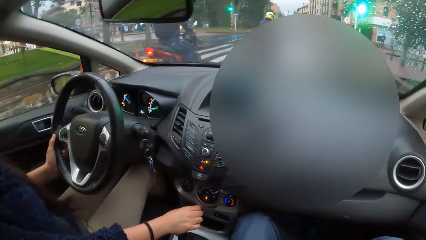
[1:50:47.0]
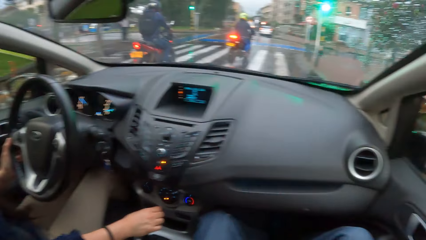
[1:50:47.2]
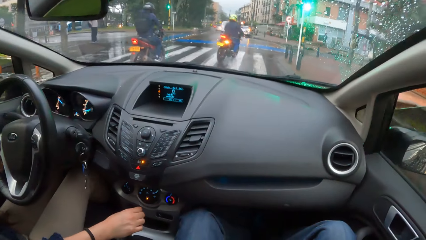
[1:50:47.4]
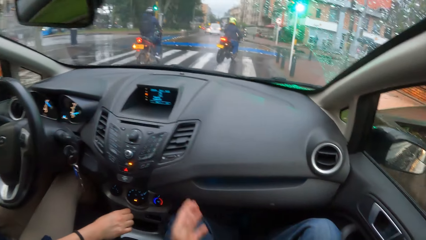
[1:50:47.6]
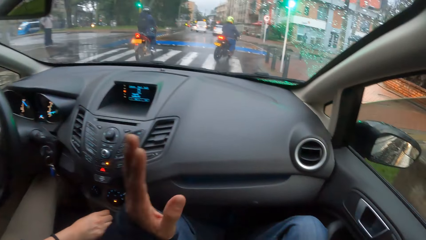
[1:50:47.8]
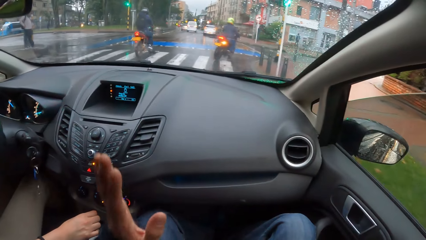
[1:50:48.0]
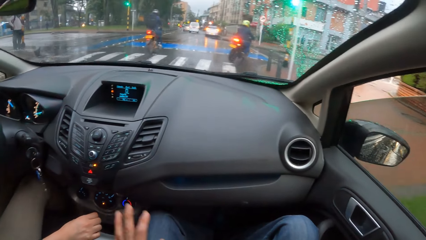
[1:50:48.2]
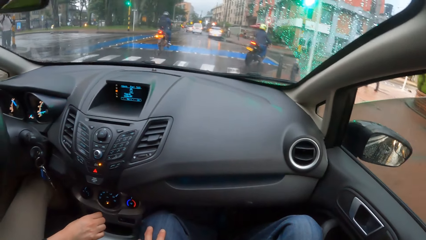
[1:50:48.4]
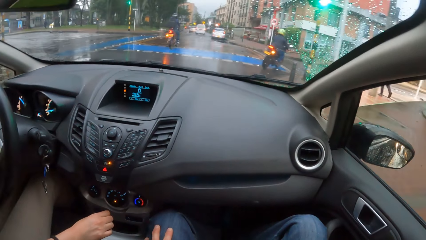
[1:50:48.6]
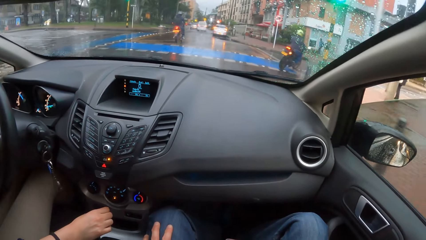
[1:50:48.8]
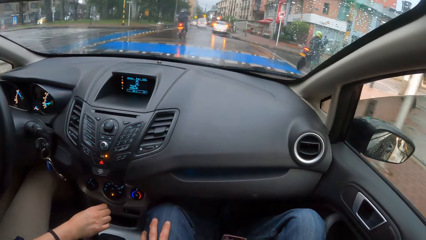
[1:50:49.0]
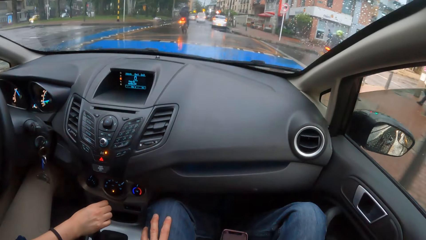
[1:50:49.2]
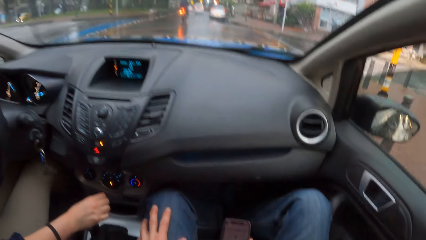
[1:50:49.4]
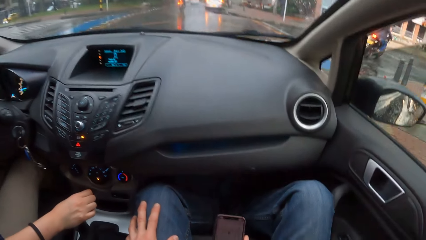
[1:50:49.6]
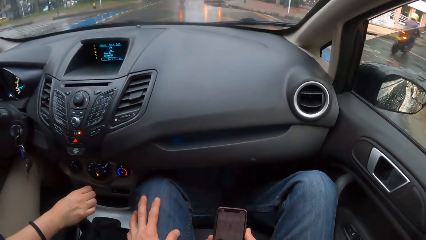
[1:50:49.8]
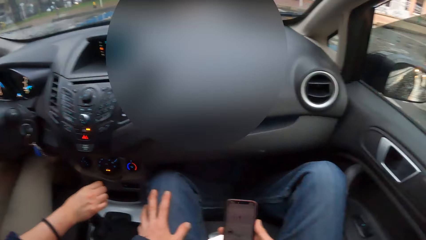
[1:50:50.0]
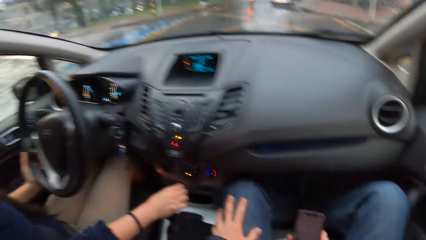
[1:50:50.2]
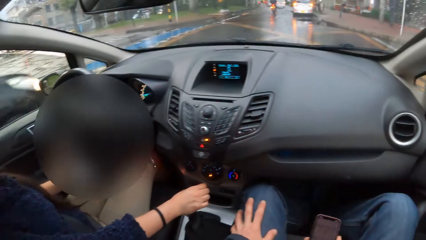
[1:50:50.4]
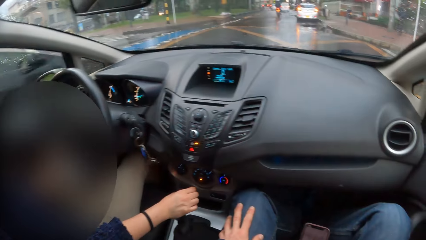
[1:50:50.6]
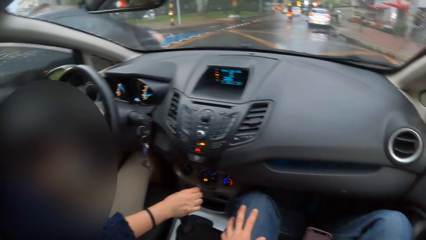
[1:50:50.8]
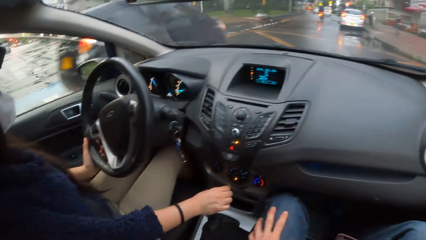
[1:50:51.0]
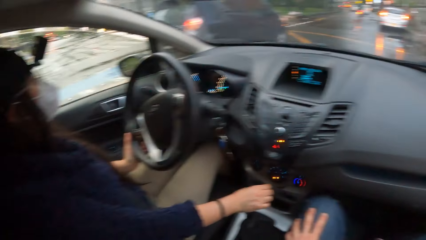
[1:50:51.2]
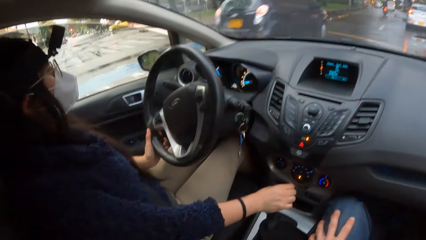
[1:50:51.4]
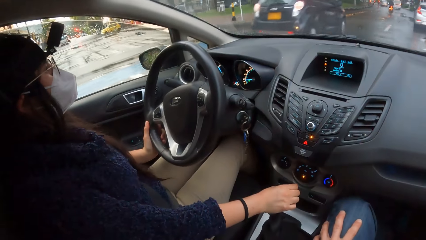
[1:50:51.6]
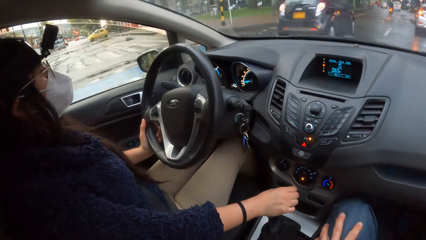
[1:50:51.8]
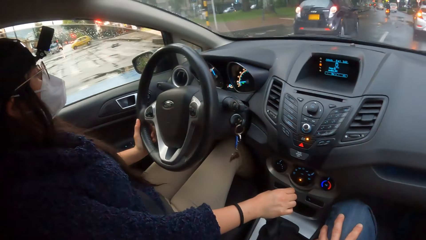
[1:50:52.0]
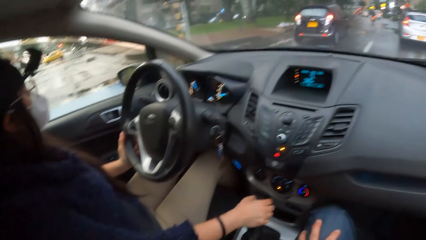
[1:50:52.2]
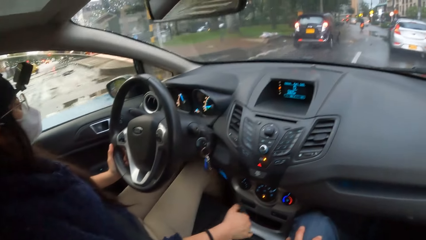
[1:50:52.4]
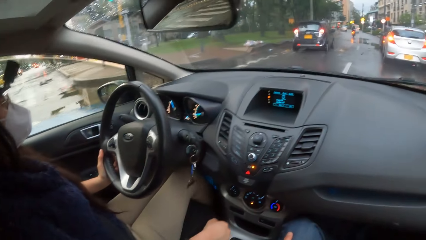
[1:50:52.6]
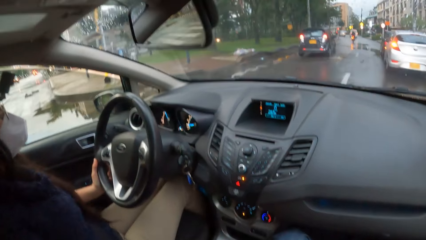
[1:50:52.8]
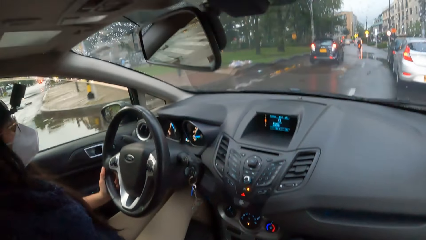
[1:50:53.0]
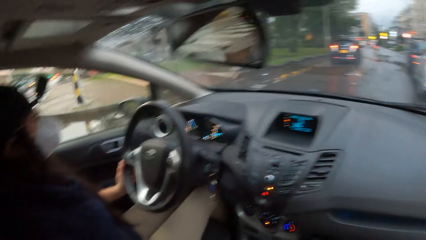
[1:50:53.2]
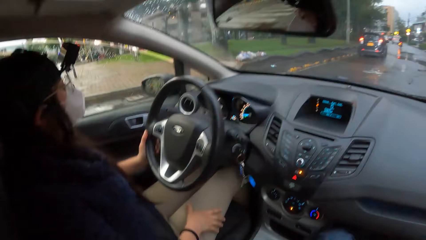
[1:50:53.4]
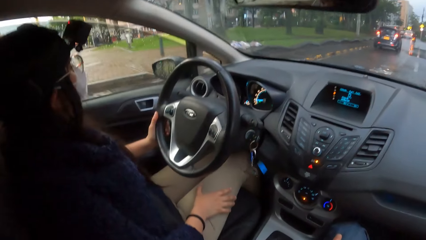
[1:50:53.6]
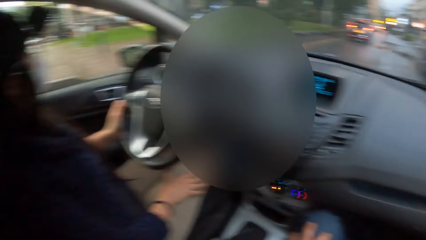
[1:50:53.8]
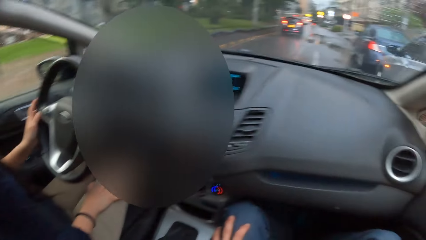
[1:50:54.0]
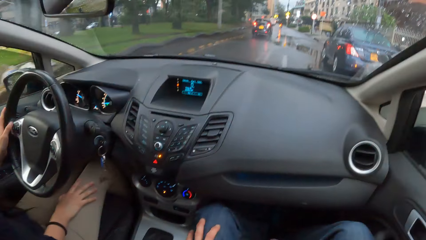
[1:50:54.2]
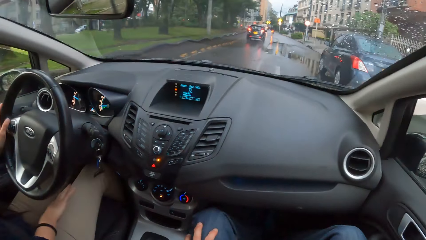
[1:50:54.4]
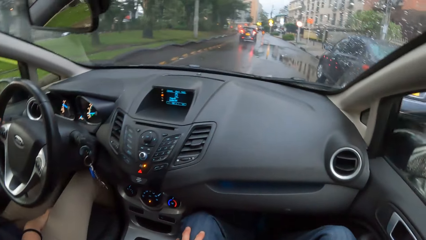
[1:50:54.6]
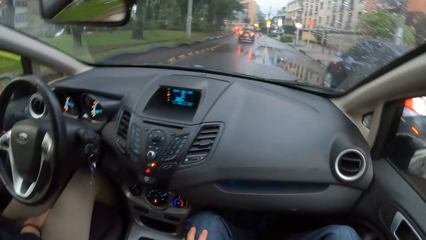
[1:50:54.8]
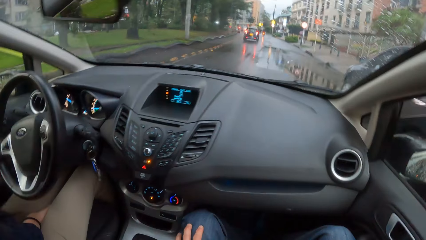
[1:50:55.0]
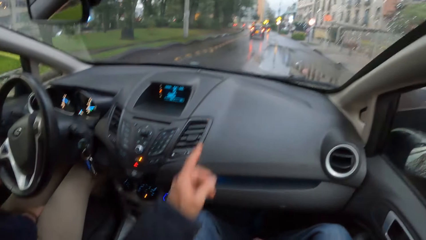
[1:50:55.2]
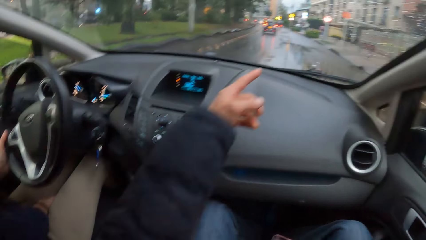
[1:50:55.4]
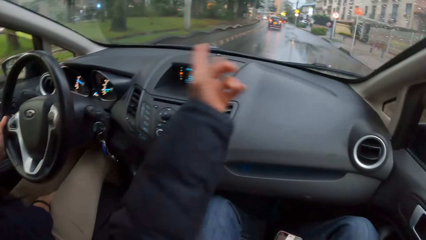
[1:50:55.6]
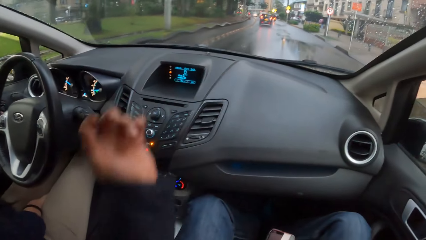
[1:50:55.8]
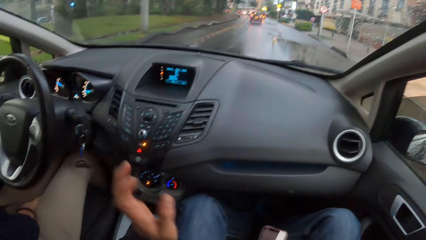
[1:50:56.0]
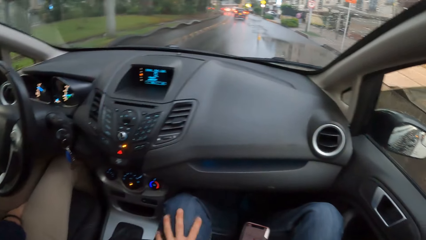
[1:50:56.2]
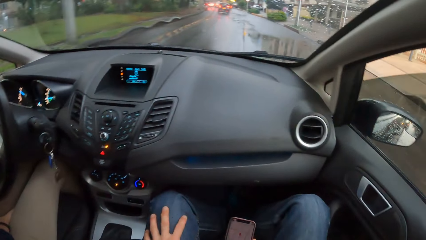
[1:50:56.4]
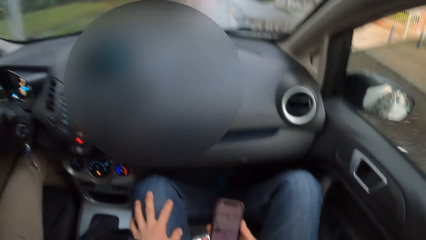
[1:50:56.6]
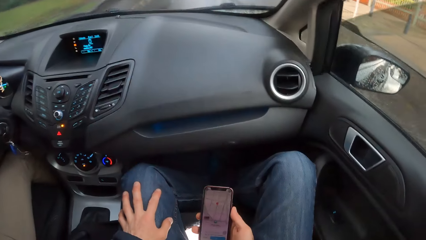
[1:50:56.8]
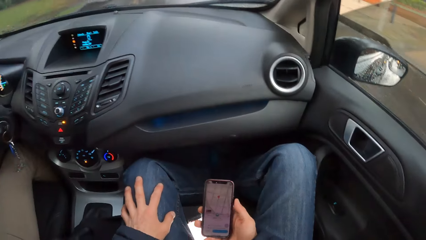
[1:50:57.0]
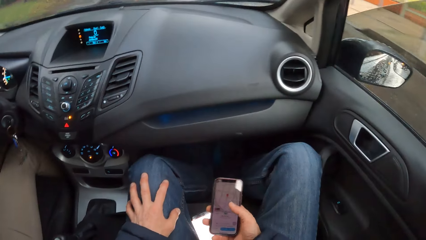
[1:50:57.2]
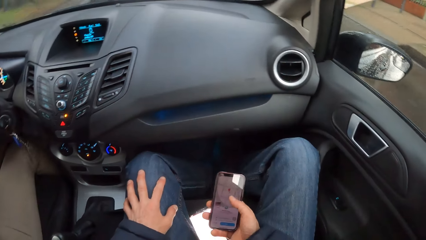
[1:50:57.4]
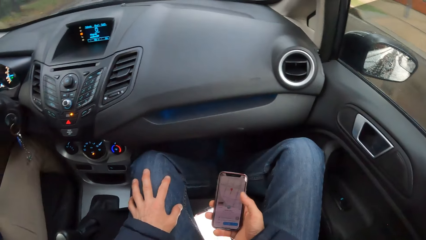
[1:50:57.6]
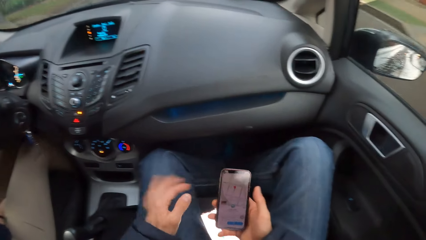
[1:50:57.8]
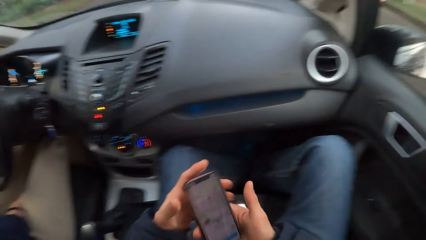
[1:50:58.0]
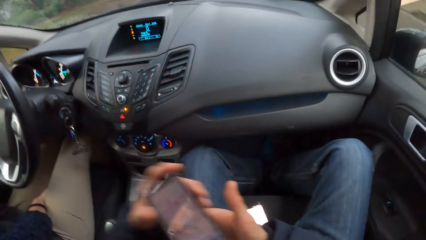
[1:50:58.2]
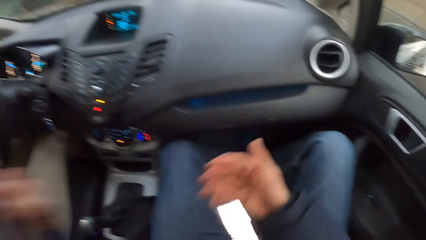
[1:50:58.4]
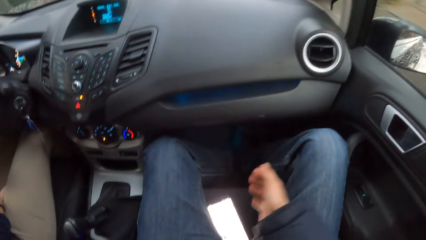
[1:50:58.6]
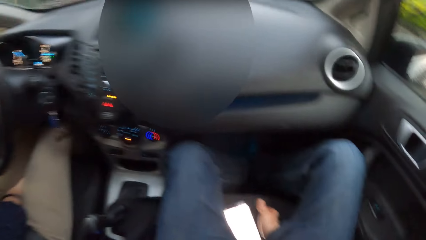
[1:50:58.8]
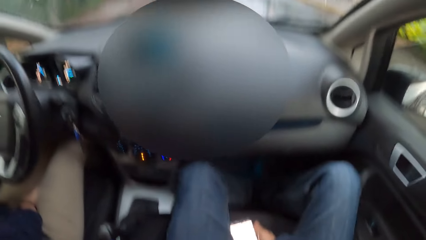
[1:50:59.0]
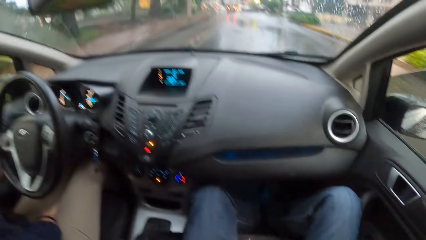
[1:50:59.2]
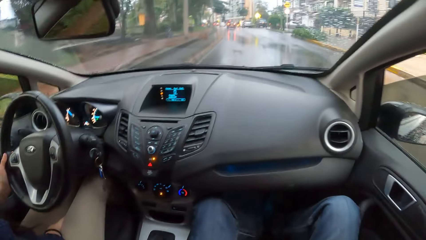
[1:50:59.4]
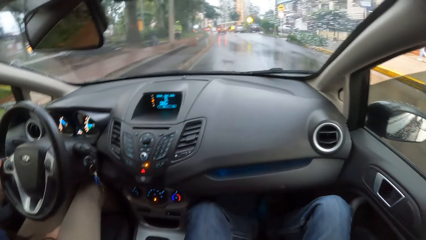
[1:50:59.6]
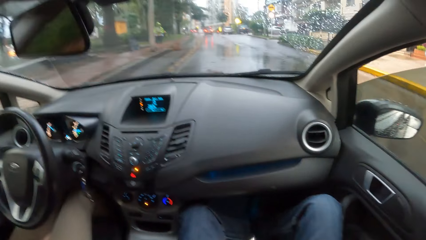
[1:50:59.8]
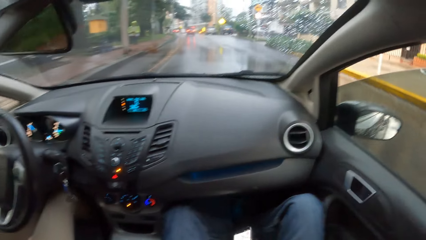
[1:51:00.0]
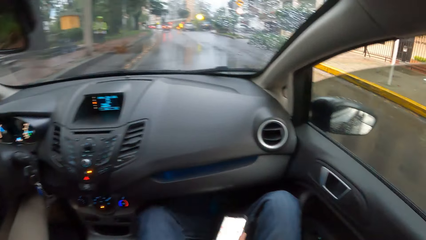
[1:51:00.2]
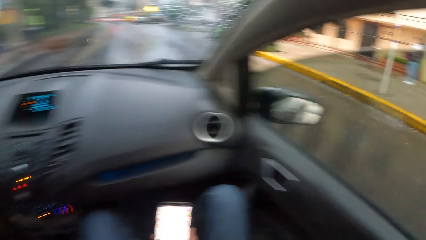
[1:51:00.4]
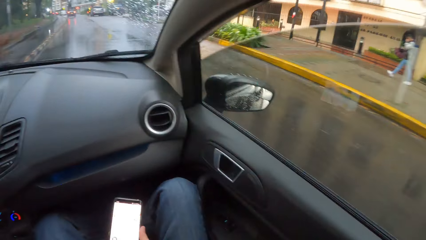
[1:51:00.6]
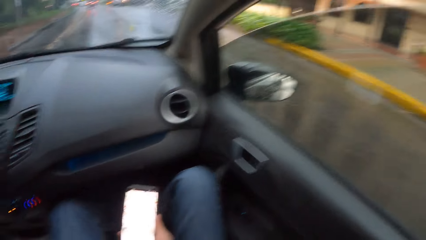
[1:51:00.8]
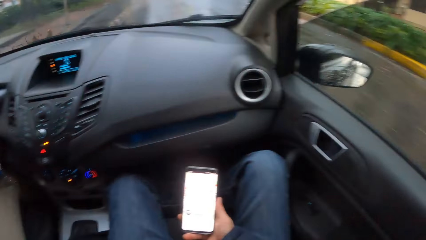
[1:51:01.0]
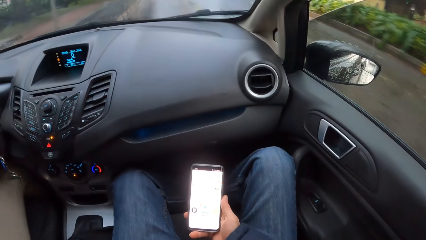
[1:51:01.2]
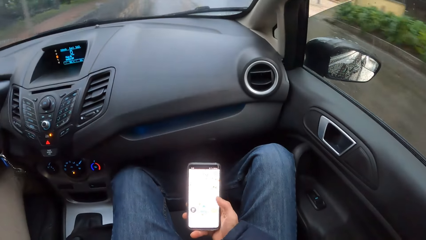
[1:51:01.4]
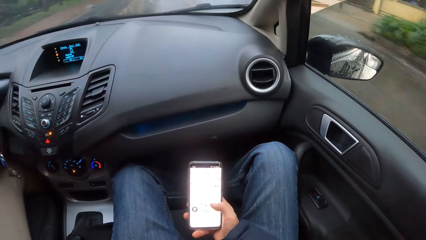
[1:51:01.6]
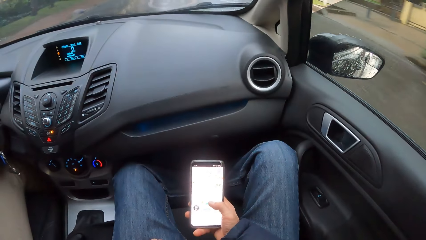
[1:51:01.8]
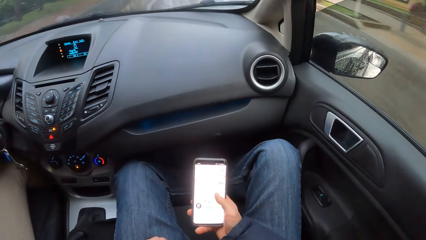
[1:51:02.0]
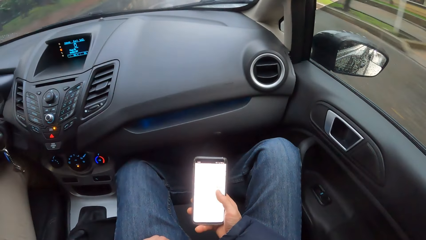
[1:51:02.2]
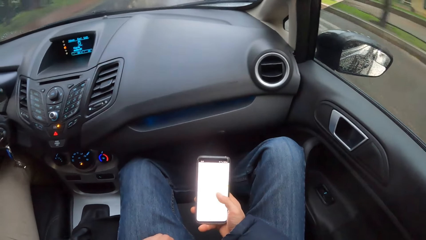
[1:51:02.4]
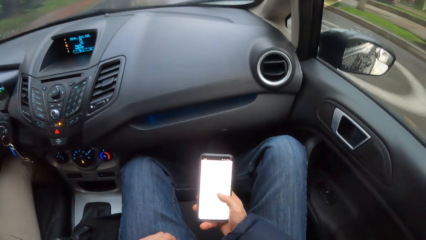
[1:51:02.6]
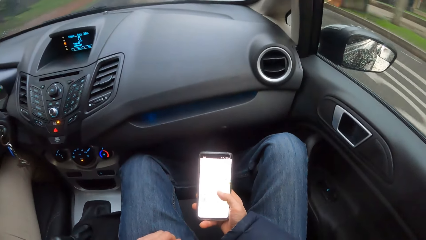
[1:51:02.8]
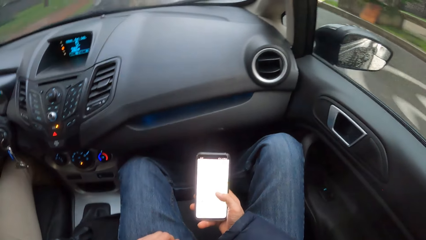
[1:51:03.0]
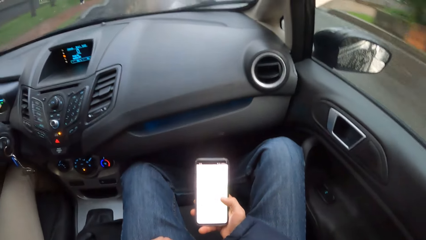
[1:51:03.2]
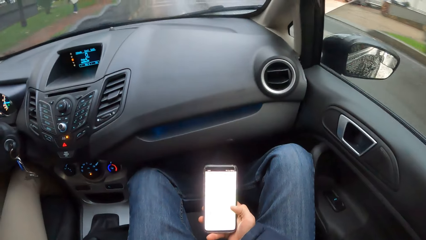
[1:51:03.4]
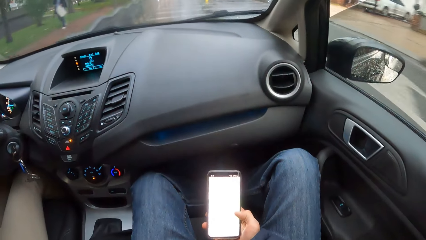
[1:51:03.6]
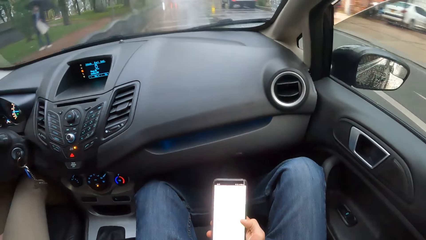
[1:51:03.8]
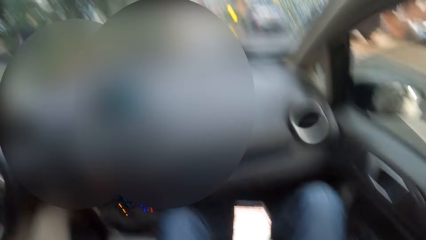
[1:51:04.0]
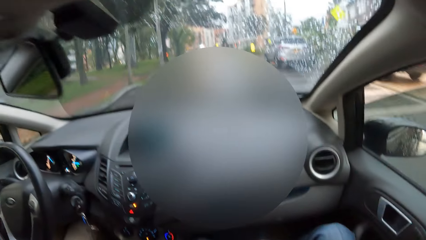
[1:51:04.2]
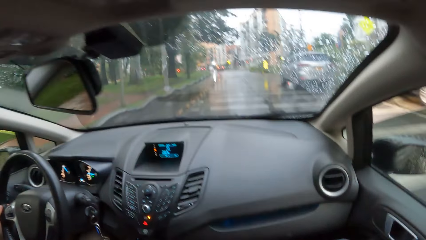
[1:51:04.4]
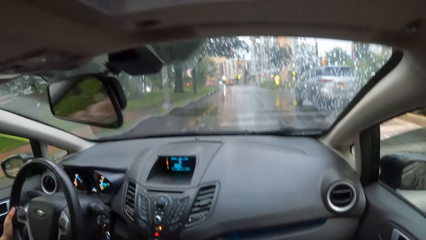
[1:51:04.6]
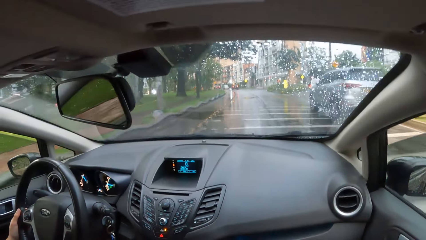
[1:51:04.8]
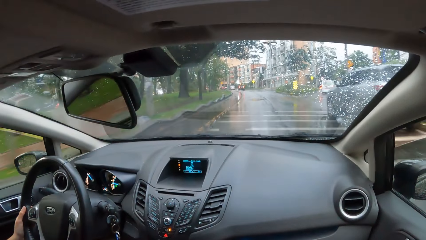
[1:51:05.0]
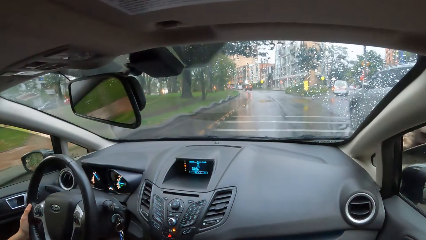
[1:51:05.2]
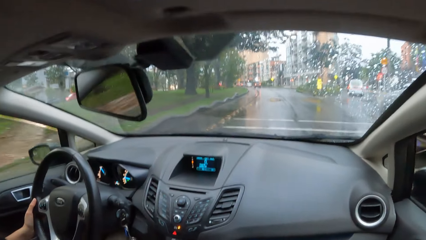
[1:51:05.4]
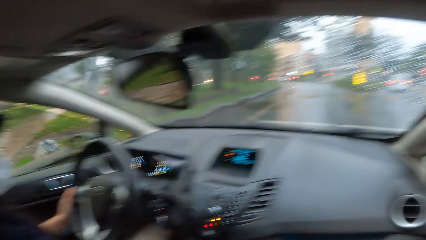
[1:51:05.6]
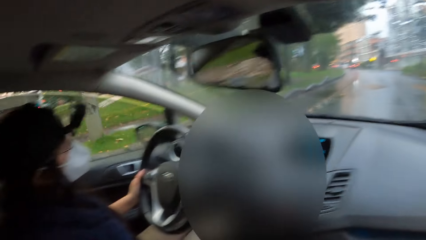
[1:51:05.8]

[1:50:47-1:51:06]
A woman drives the car with her left hand on the steering wheel. The camera wearer interacts with the woman. He looks around. He holds the phone with his right hand. The woman operates the gear with her right hand. The camera wearer points ahead. He interacts with the woman. He operates the phone with his right hand. He passes the phone from his right hand to his left hand to the woman. He takes another phone. He holds the phone with his right hand. He operates the phone with his right hand.
